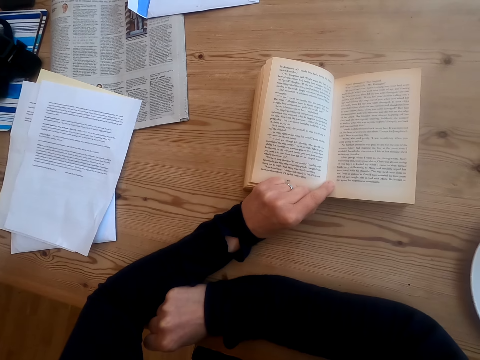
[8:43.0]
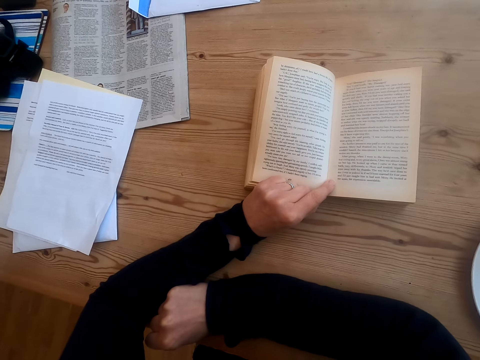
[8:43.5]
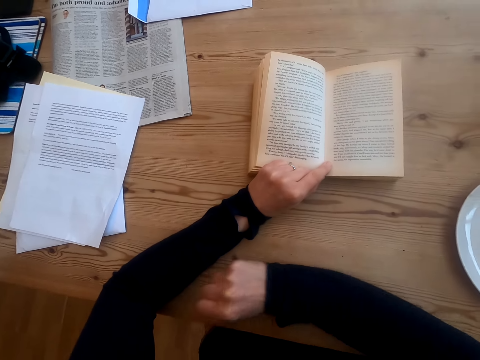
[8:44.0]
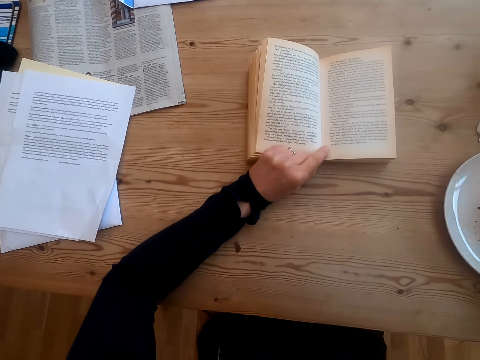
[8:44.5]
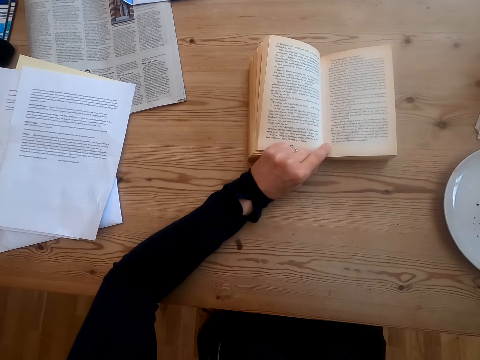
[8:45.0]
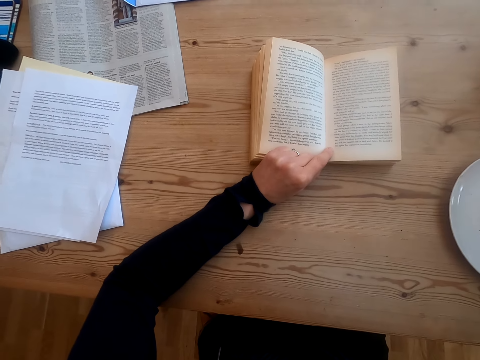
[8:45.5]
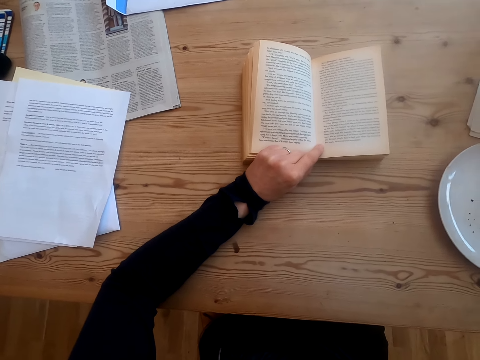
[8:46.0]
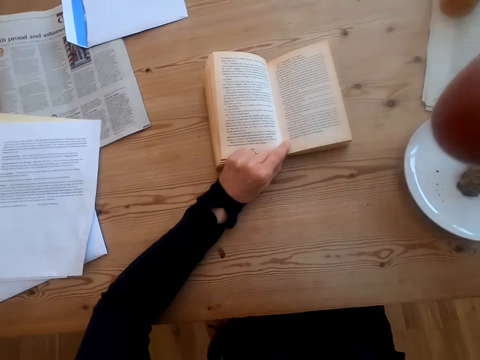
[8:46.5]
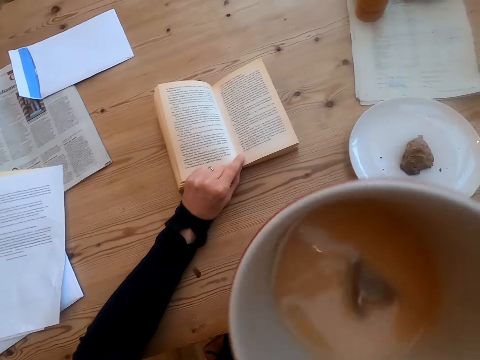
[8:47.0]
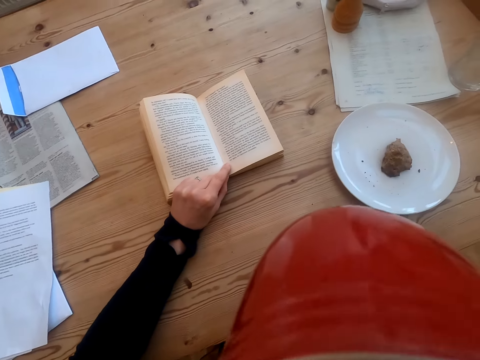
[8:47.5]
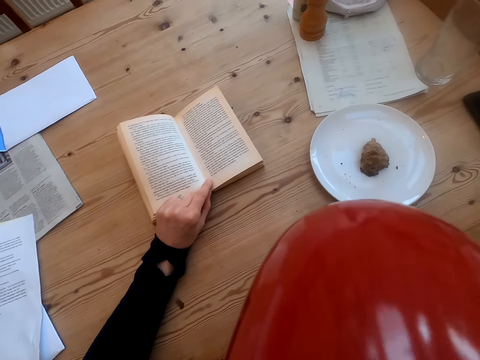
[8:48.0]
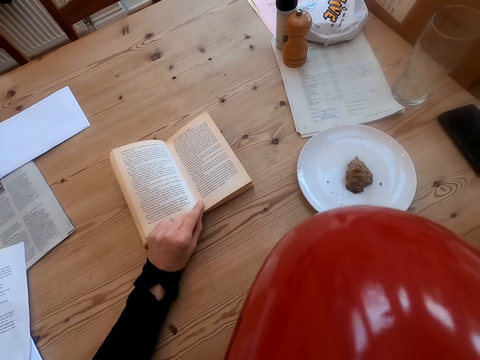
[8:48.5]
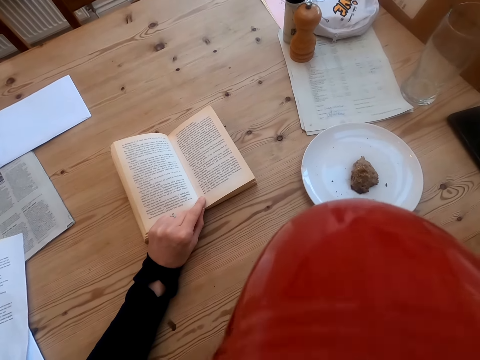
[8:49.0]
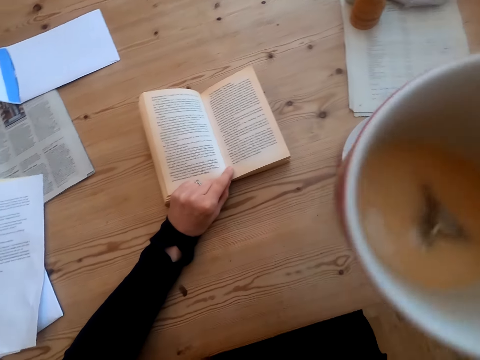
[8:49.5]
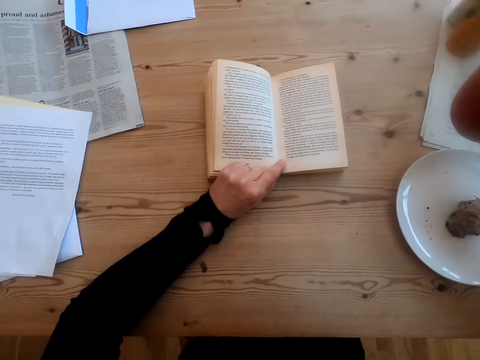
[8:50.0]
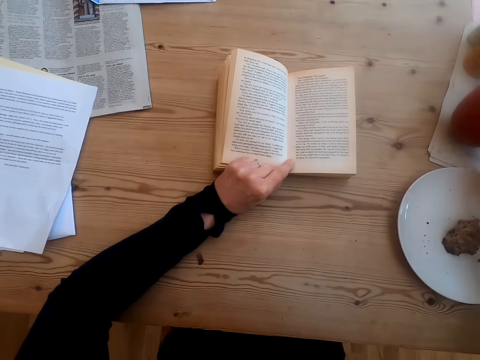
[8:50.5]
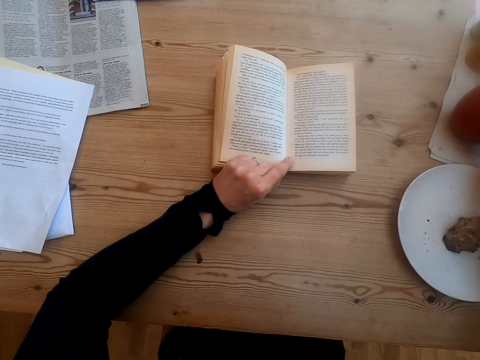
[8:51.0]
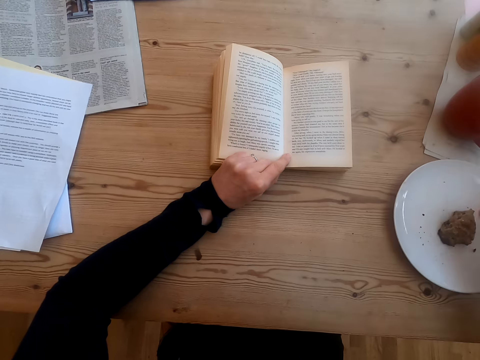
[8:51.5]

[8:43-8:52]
The camera wearer picks up a cup of tea on the table. They drink tea. They put the cup on the table.

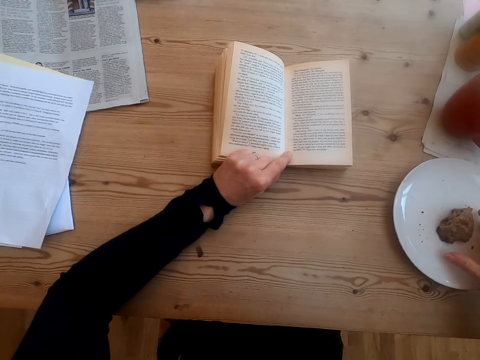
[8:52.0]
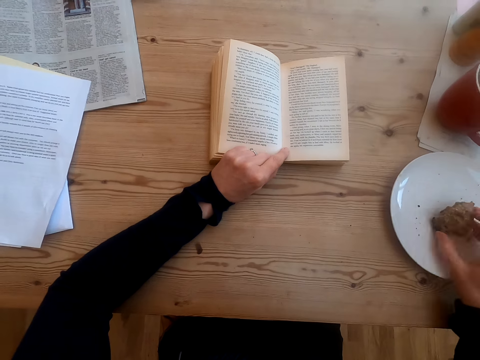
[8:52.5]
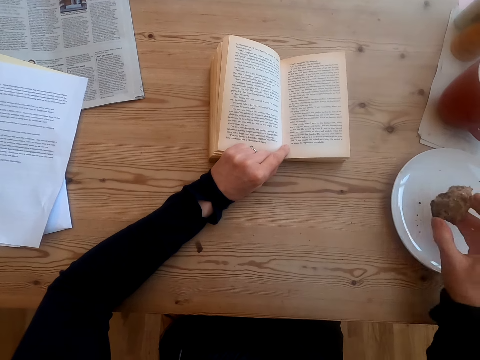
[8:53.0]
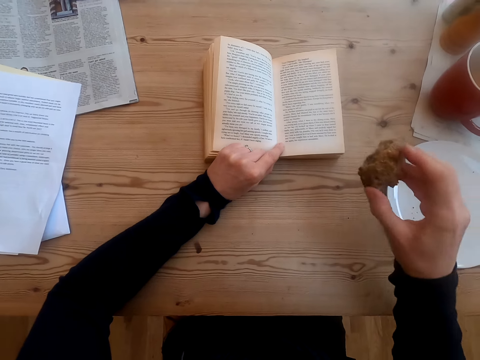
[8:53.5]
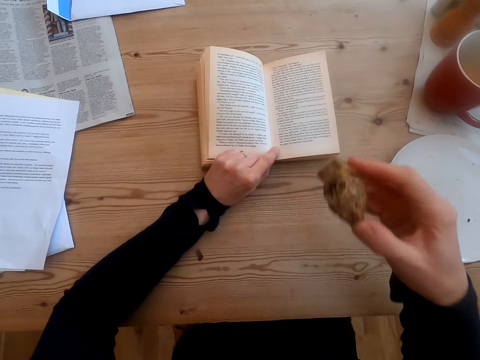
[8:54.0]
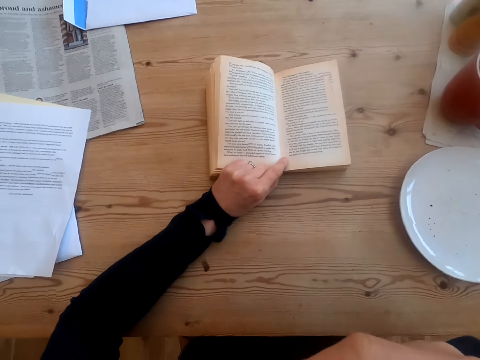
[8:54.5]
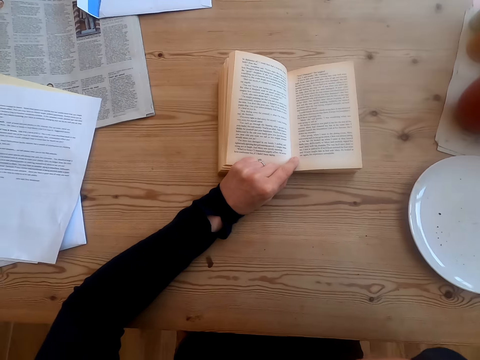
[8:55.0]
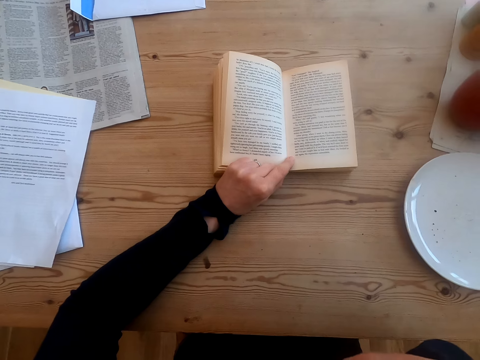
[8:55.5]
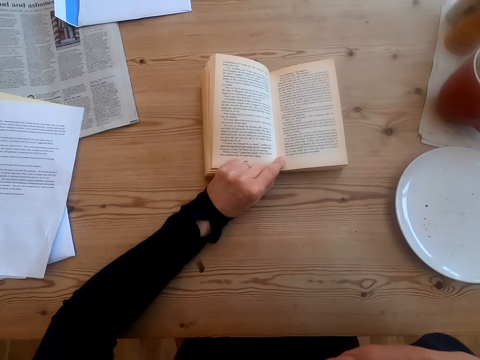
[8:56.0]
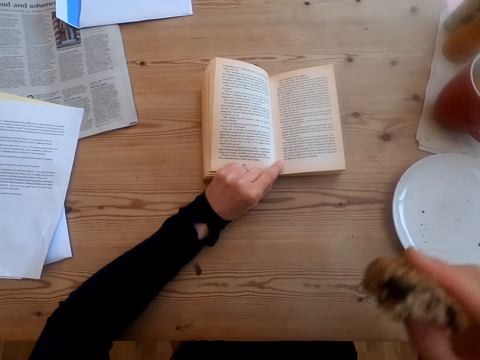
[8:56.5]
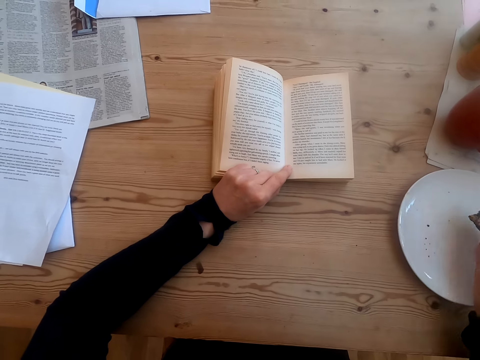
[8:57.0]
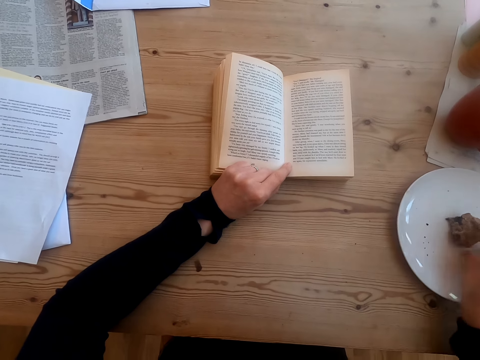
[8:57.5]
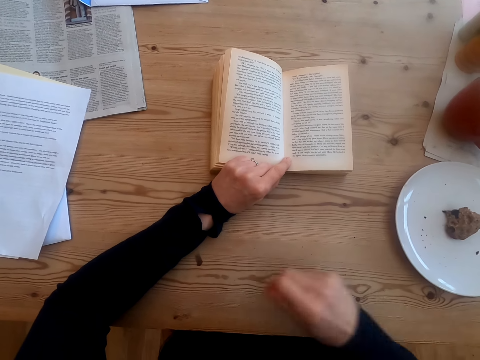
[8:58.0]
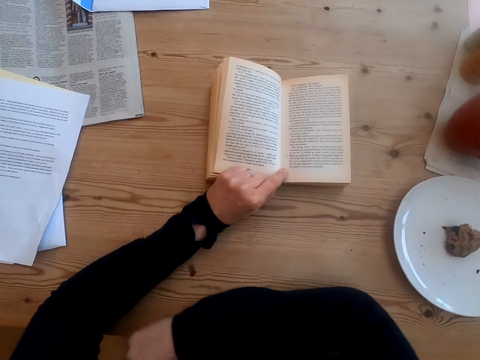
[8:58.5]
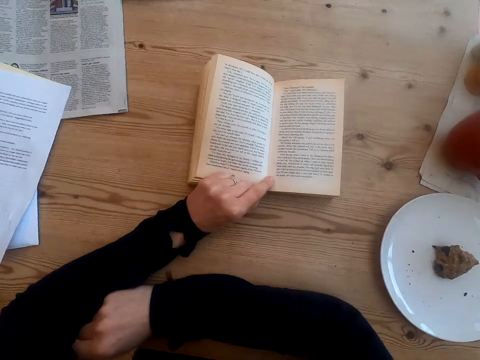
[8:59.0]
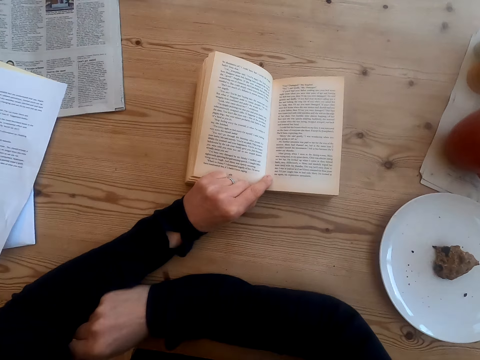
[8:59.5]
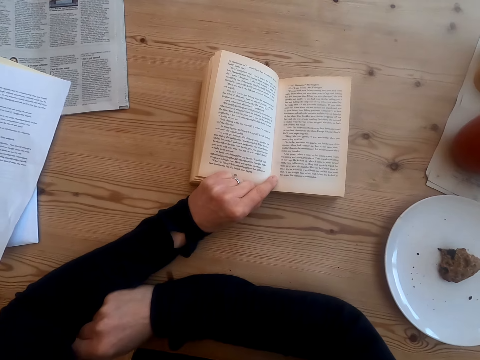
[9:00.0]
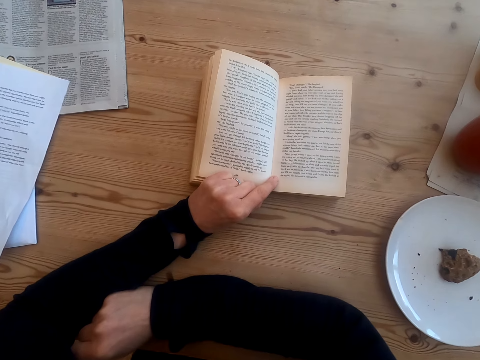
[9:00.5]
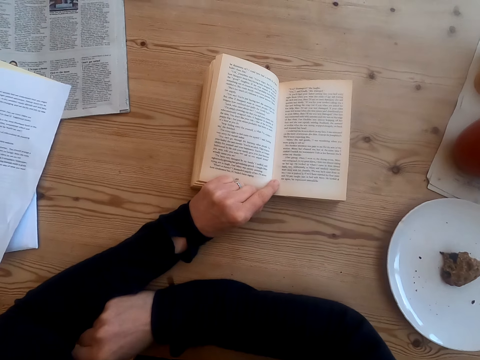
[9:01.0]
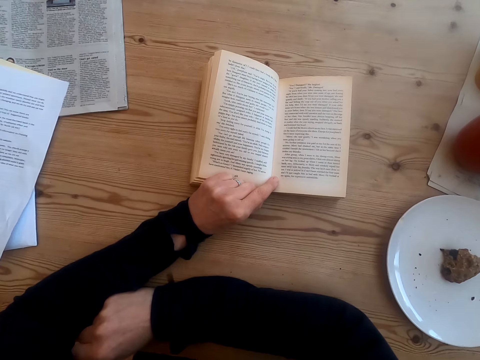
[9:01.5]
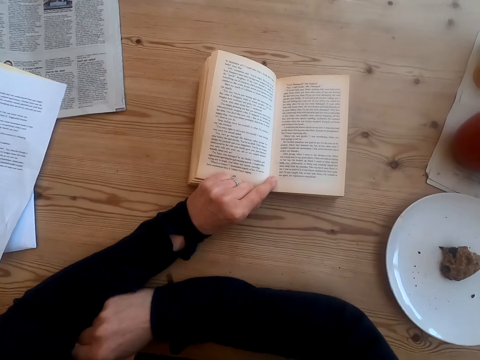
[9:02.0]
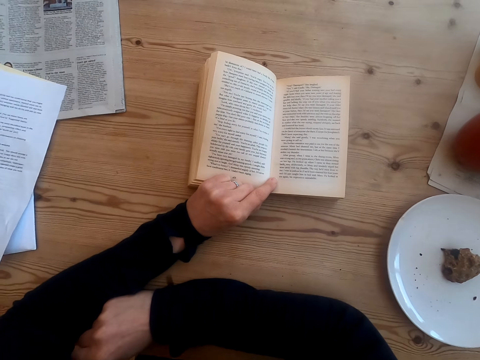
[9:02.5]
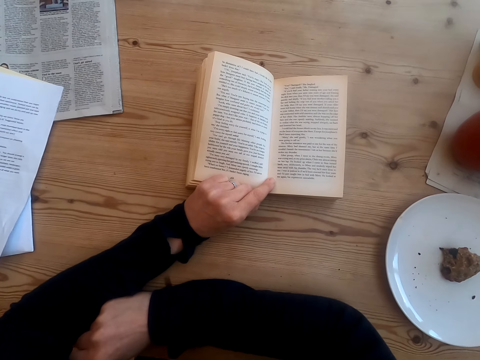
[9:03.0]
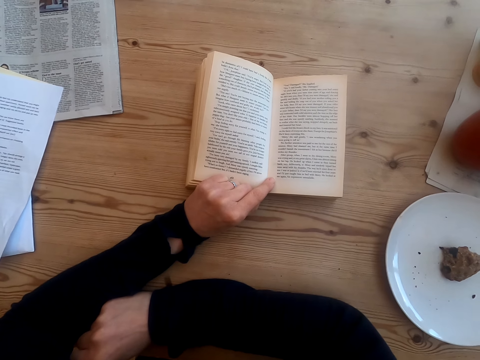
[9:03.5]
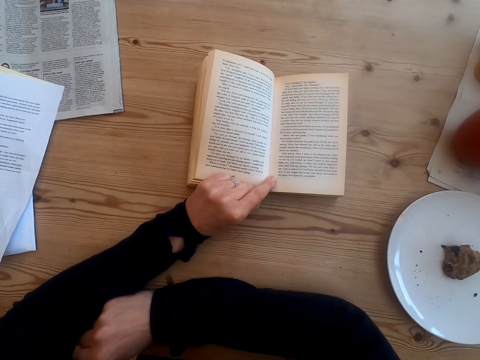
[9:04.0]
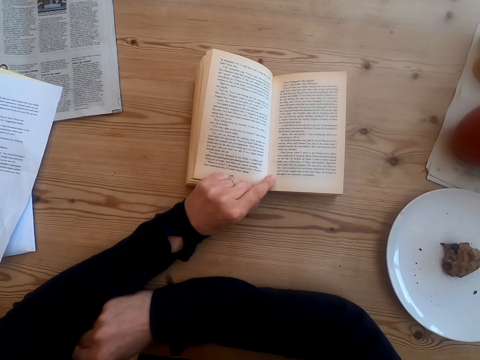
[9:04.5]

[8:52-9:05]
The camera wearer picks up food on the table. They bite the food. They put the food on the plate. They place a hand on the table. They read the book.

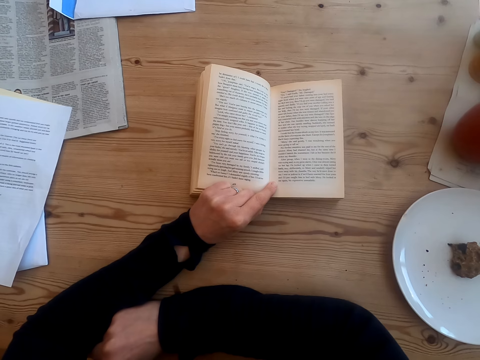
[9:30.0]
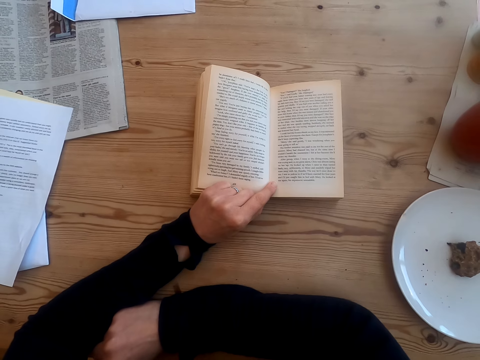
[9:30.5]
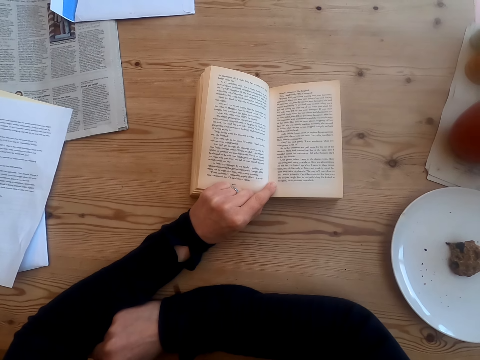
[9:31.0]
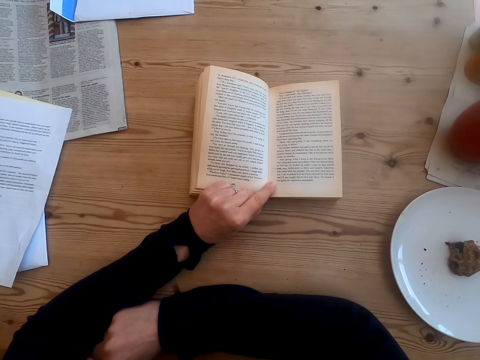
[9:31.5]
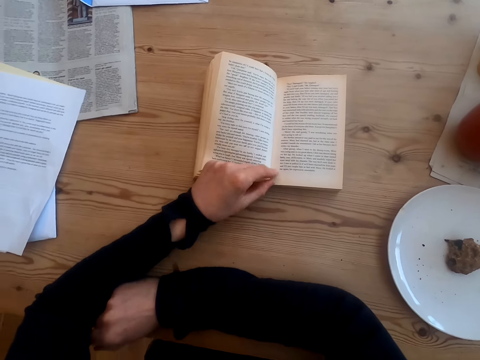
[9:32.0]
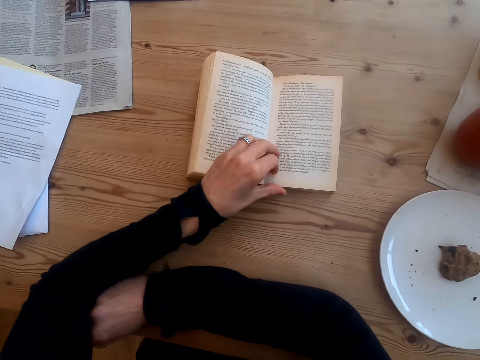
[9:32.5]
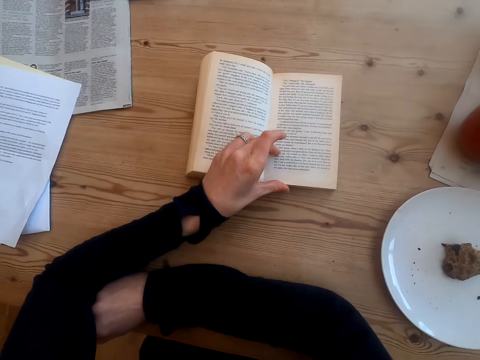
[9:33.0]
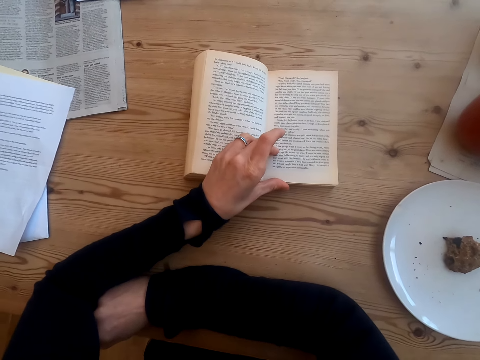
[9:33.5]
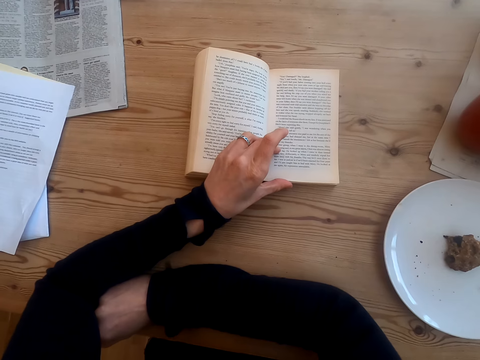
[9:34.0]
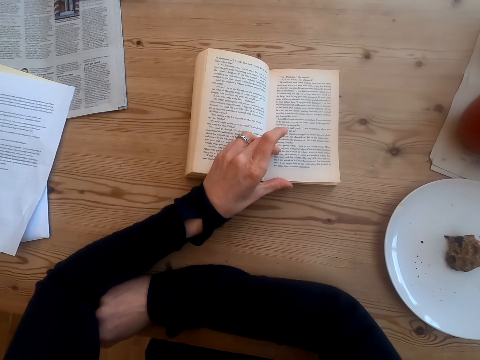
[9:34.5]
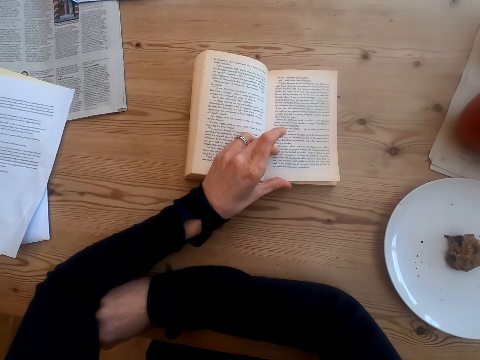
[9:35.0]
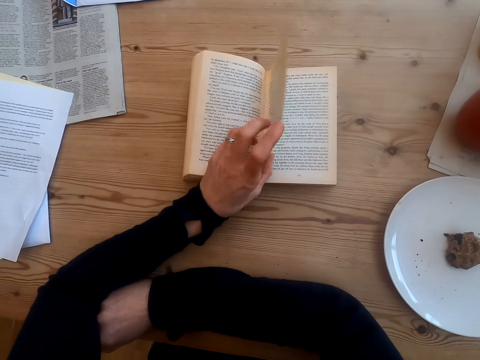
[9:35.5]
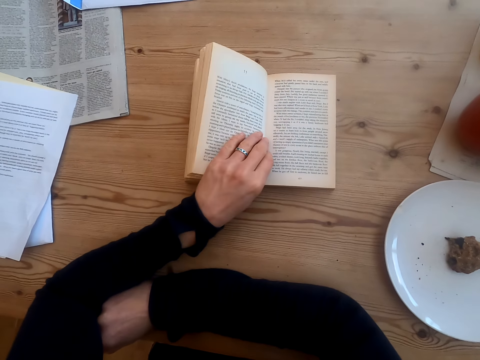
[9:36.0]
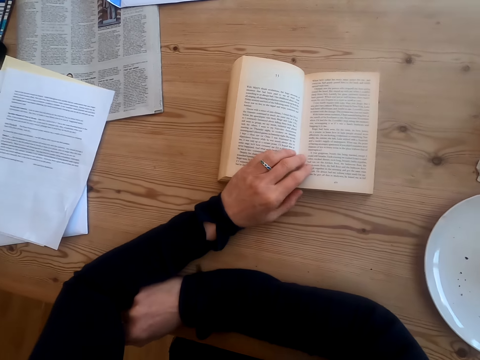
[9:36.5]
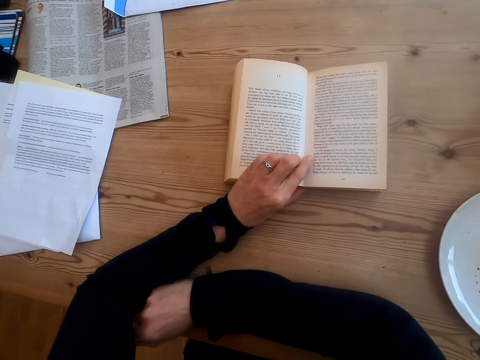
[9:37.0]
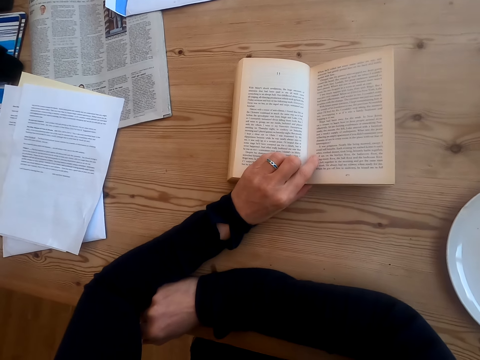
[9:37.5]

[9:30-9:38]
The camera wearer moves their hand on the book. They read the book. They turn a book page. They read the book.
